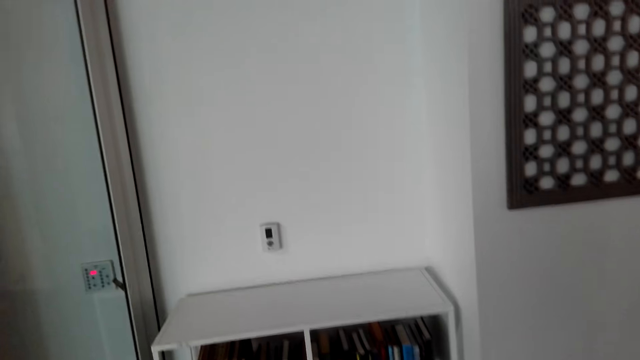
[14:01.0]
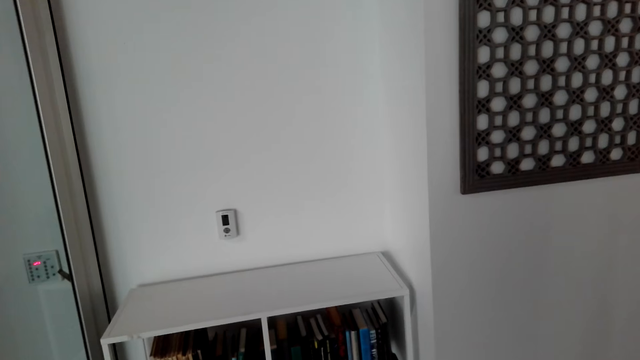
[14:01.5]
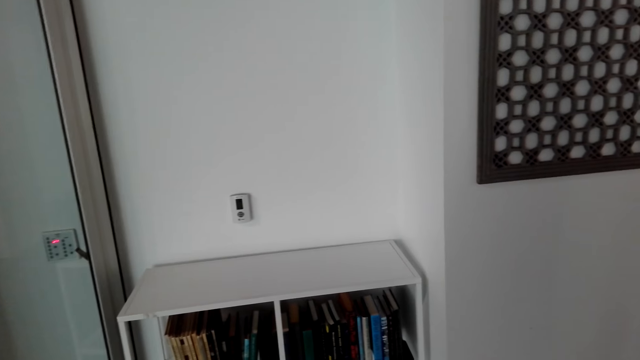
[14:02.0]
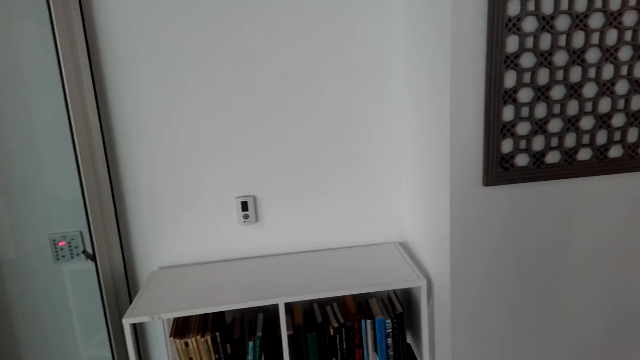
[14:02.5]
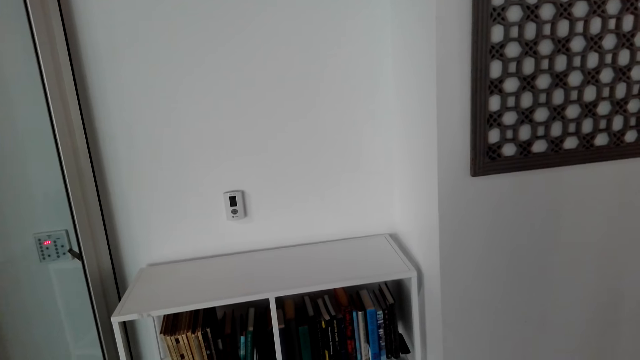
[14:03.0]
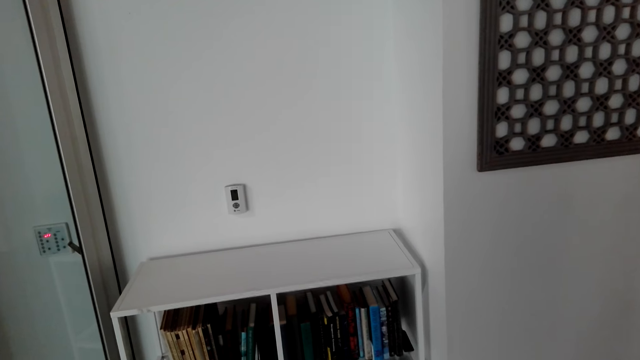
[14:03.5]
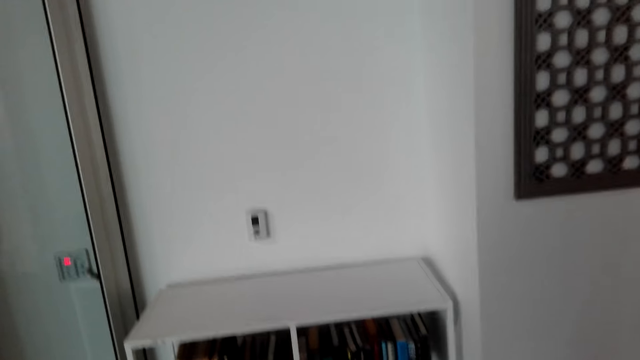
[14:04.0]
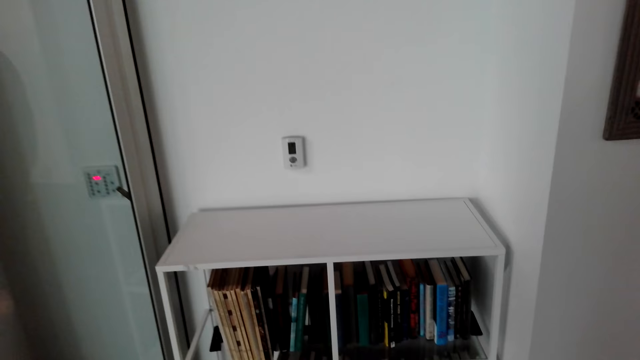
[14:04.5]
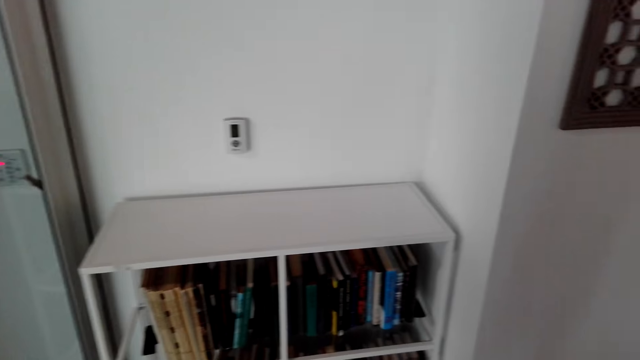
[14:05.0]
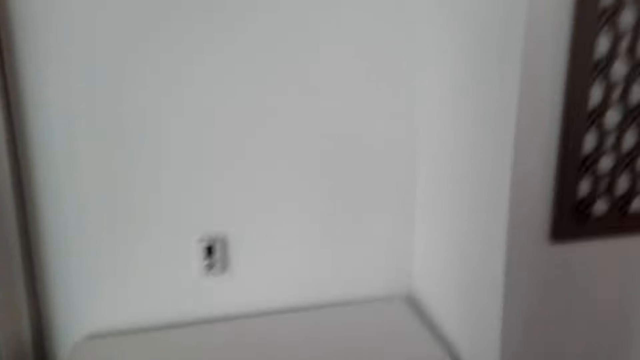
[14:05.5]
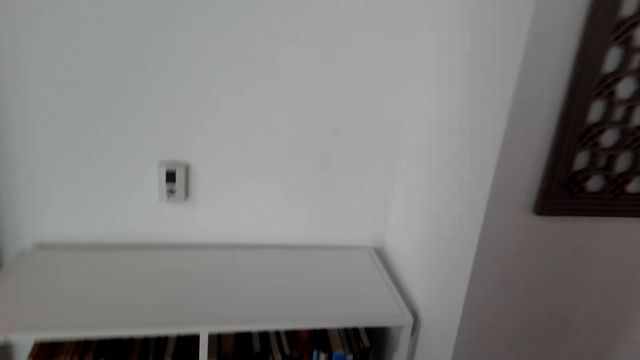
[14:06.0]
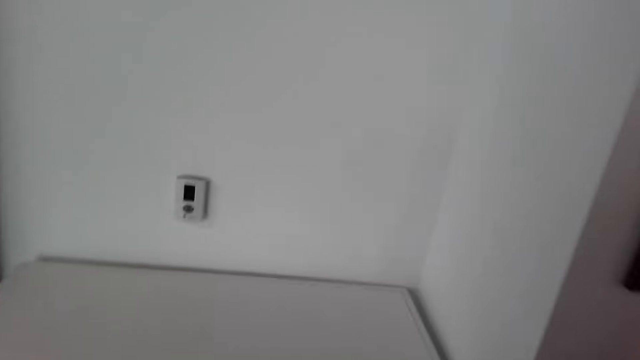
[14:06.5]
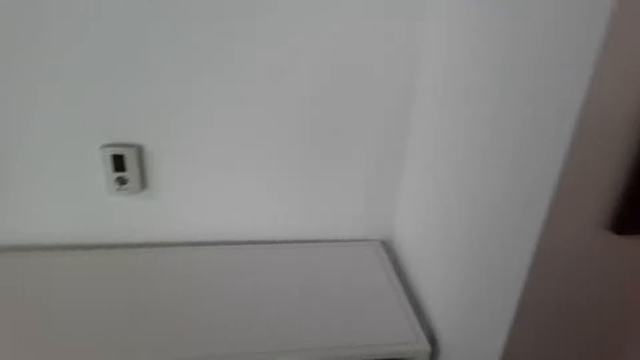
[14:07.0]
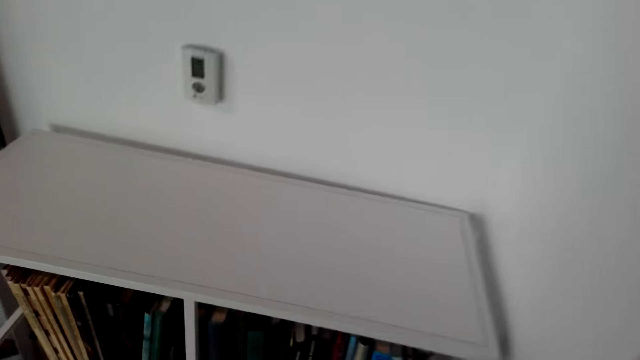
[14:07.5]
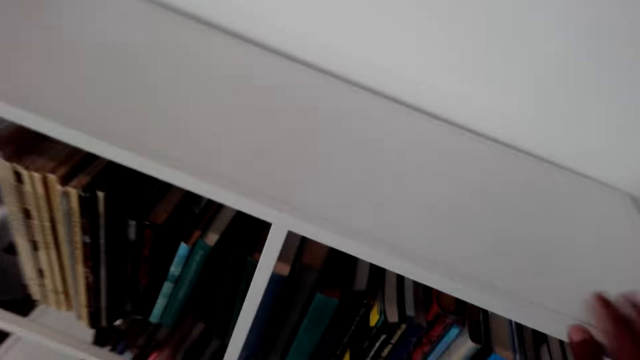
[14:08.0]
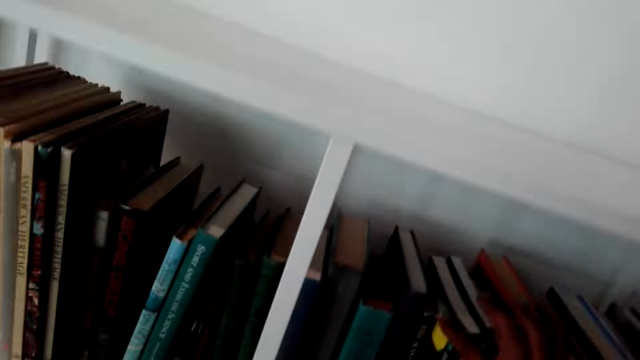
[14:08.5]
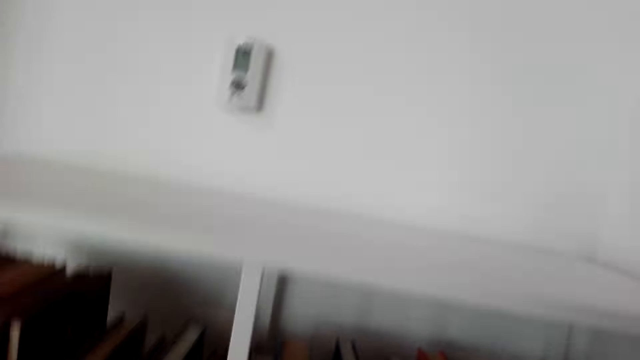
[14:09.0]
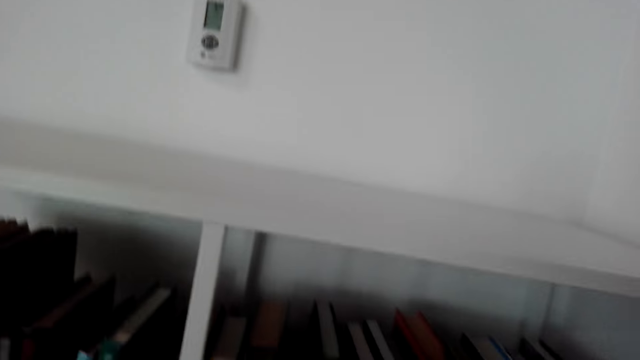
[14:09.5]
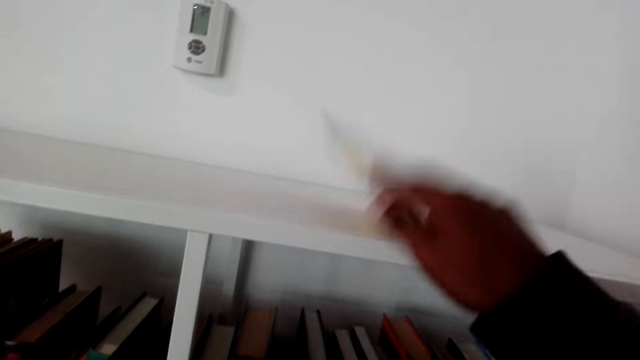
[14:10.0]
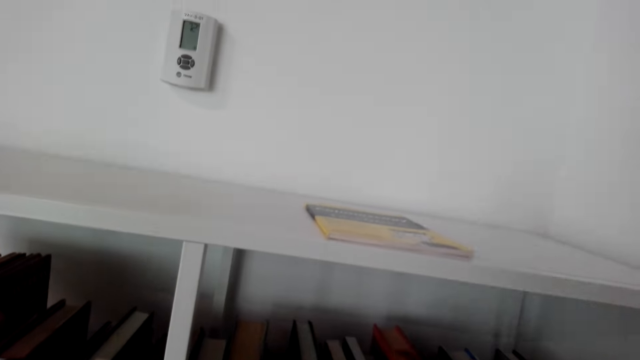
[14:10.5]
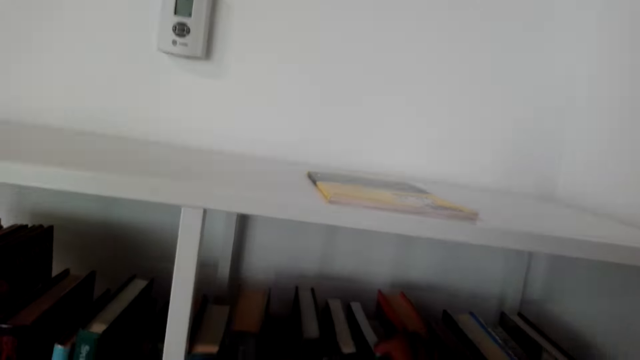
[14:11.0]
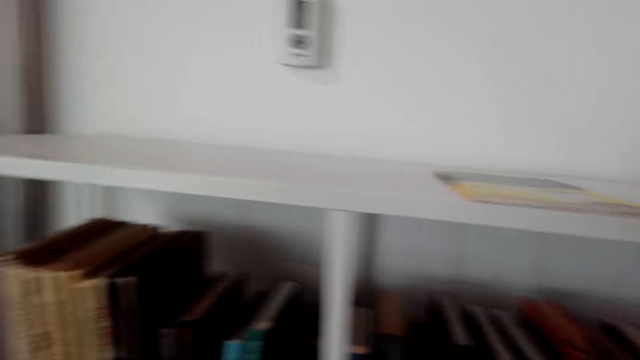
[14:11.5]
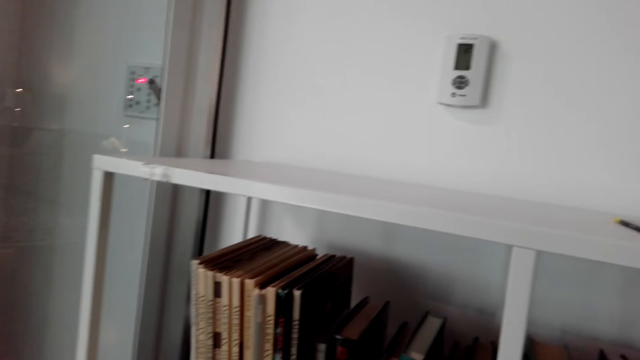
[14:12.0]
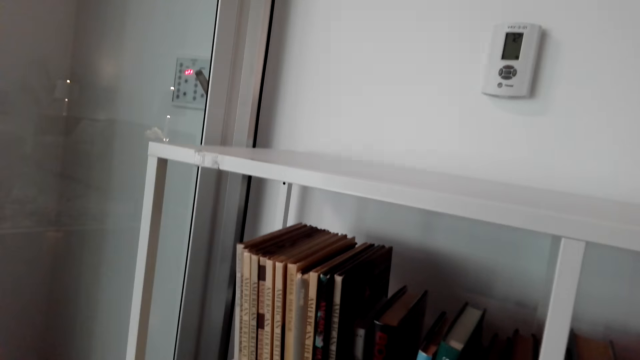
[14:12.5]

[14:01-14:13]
The camera wearer talks to a person. They put a book on top of the bookshelf.

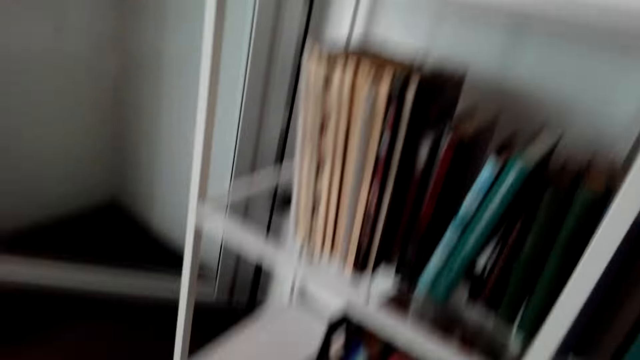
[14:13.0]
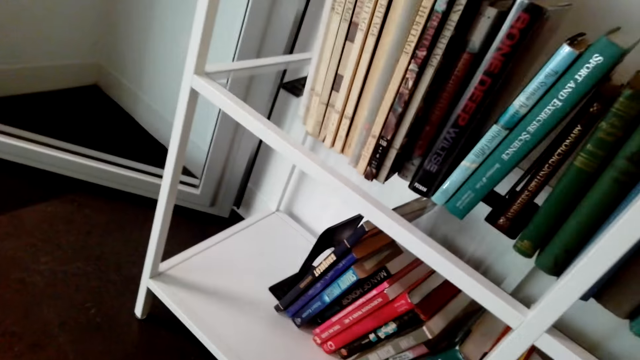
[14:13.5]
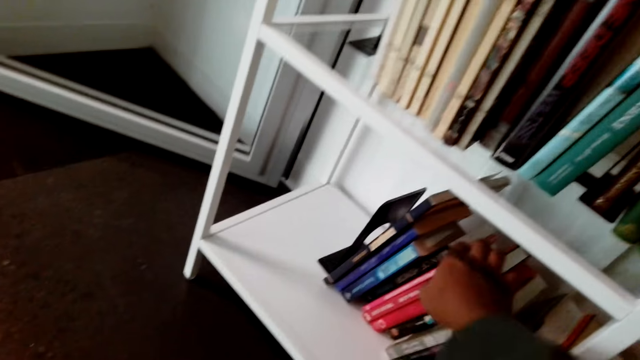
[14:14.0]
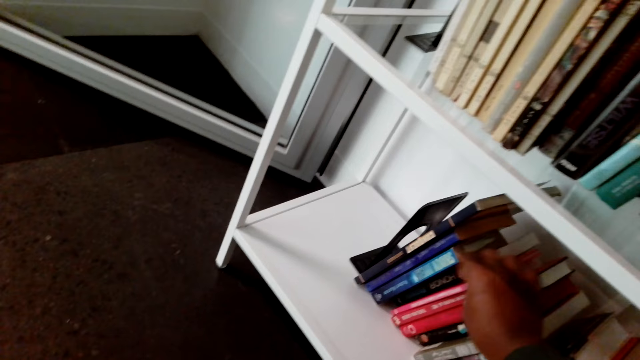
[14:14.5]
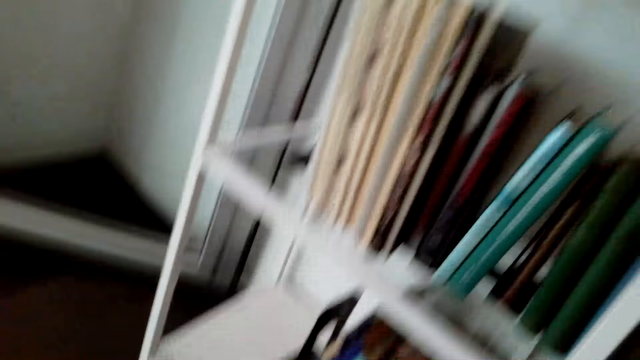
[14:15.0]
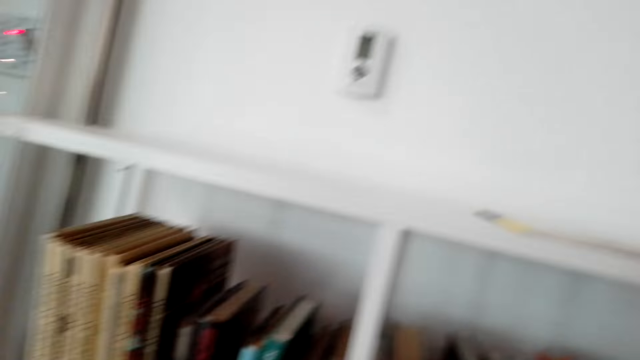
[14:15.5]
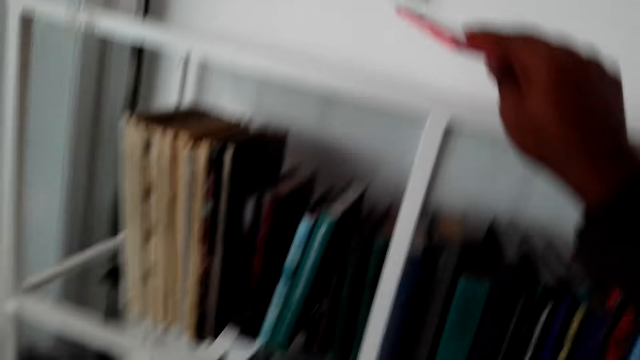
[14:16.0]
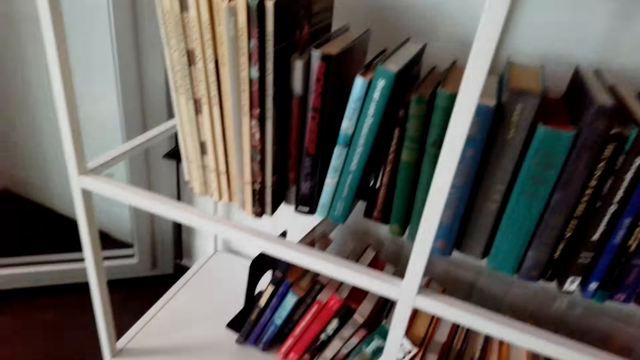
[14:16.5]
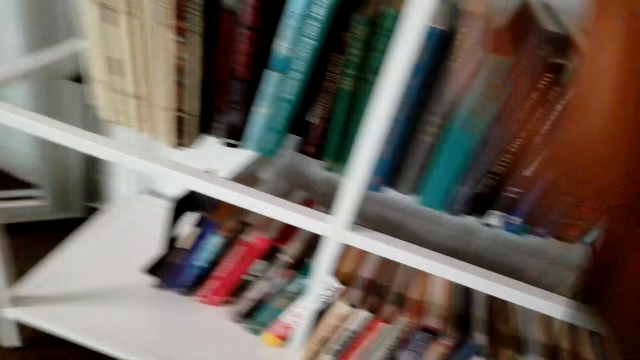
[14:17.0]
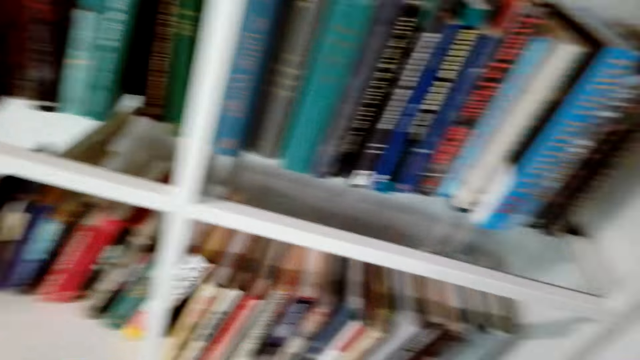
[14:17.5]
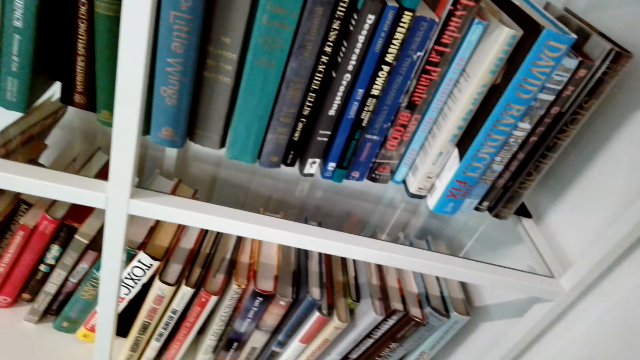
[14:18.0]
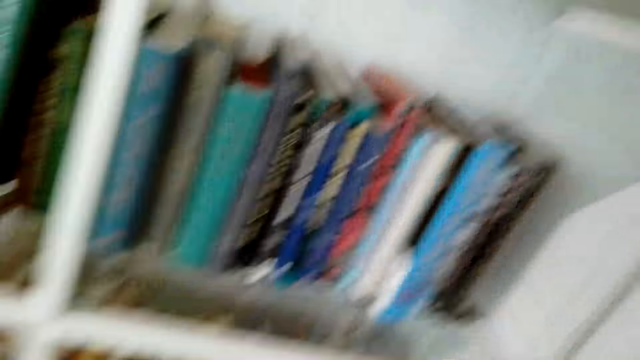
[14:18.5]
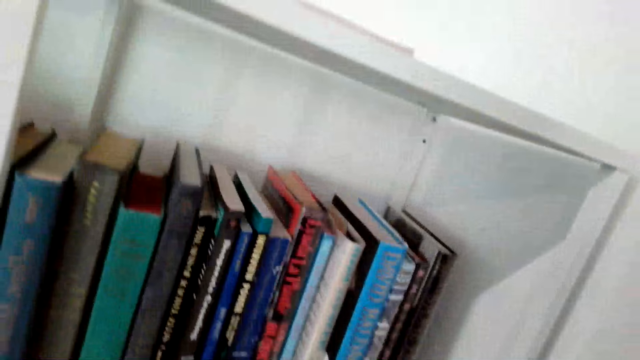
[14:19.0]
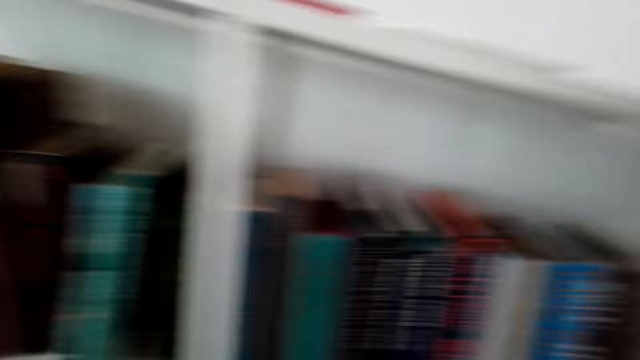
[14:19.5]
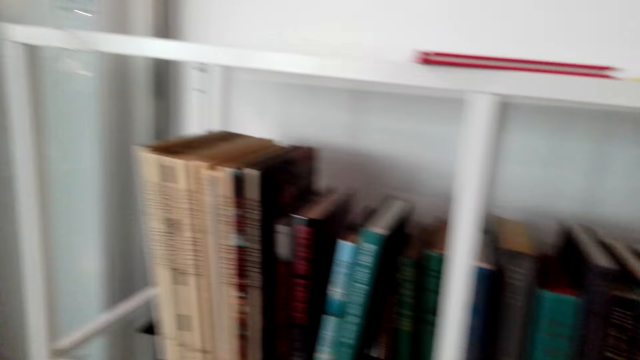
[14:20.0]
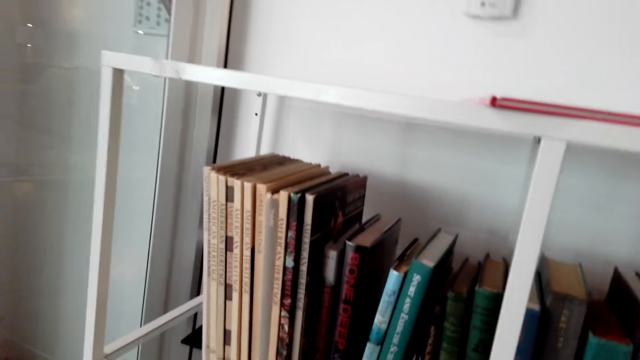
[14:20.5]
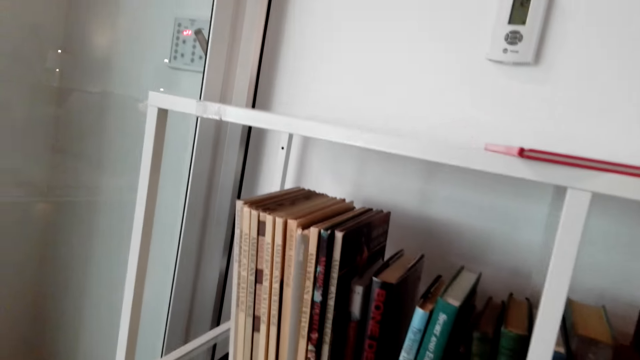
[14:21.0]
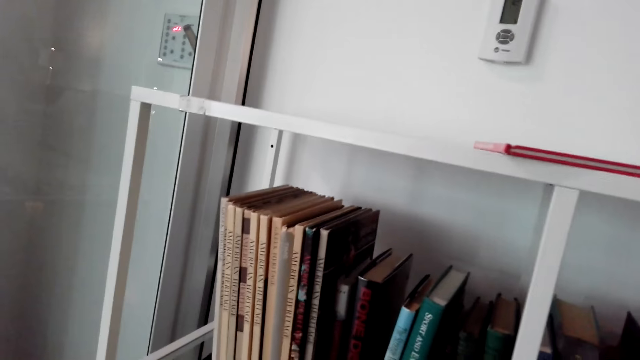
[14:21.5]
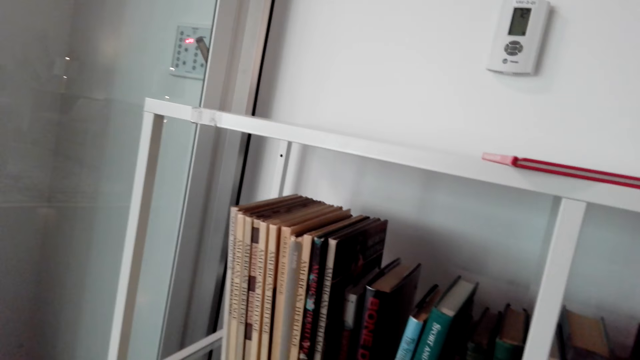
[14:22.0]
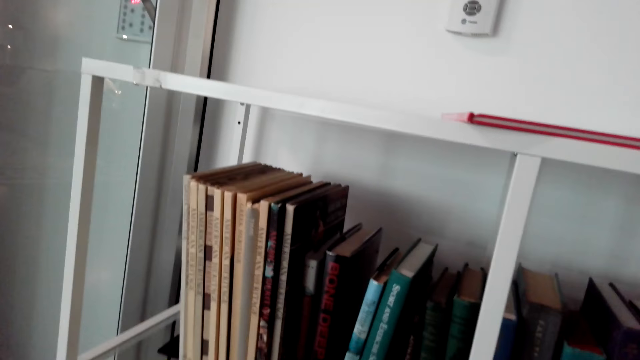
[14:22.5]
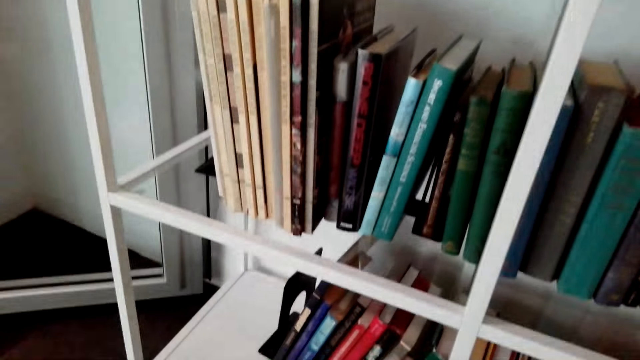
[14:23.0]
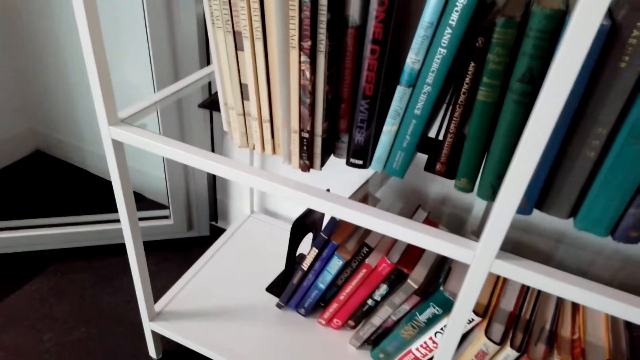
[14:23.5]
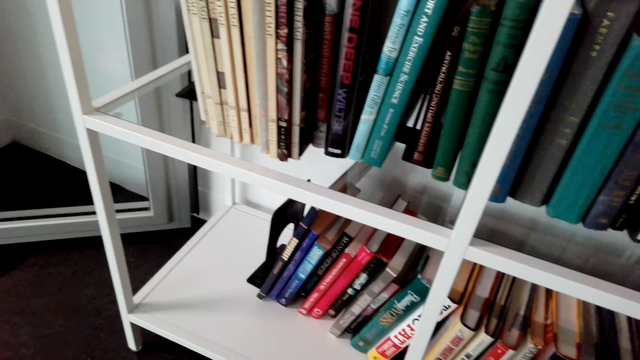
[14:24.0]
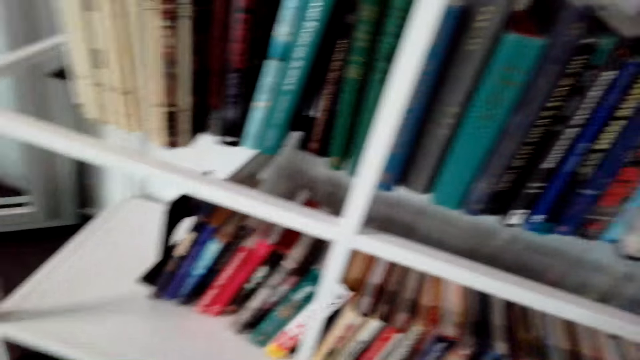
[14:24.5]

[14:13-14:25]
The camera wearer takes a book from the shelf. They put the book on top of the bookshelf. They look at the books. They look around the cabinet.
